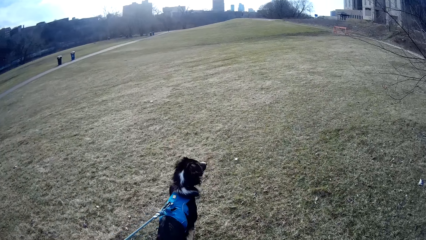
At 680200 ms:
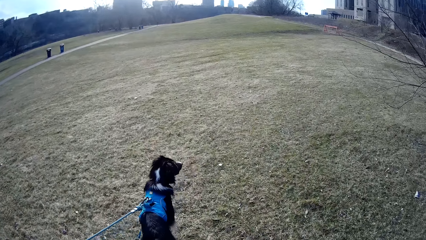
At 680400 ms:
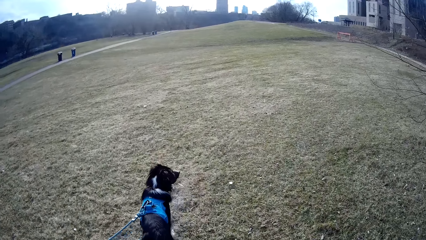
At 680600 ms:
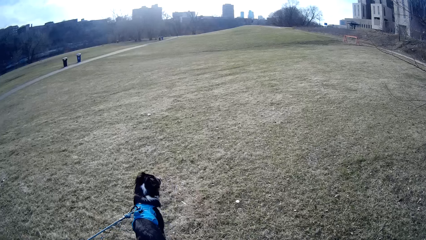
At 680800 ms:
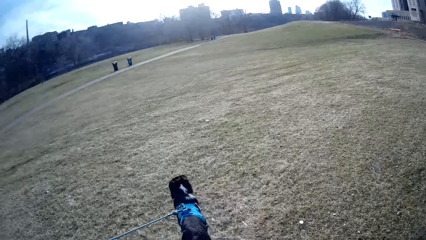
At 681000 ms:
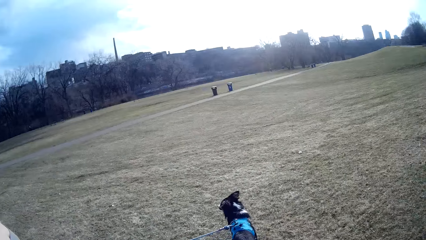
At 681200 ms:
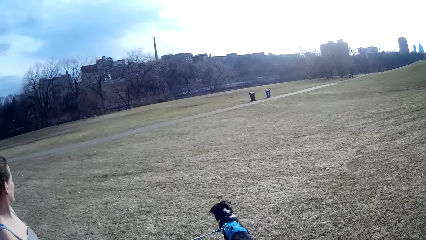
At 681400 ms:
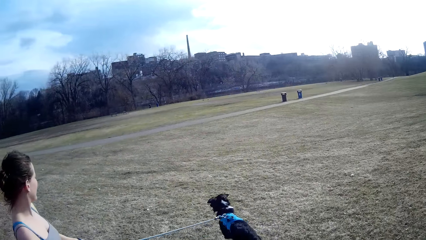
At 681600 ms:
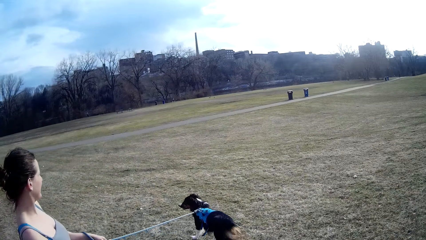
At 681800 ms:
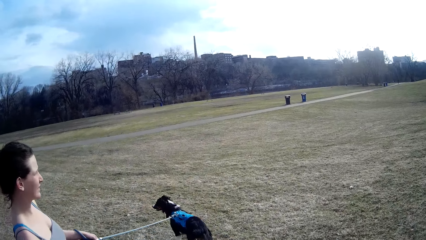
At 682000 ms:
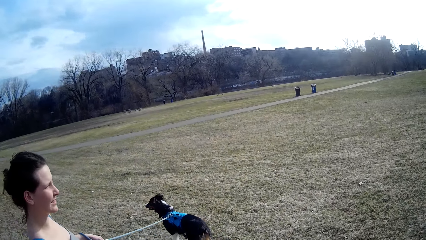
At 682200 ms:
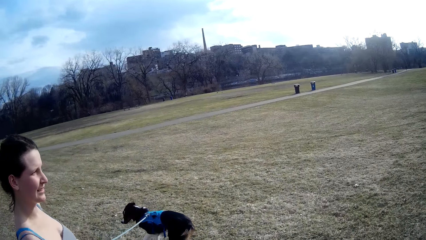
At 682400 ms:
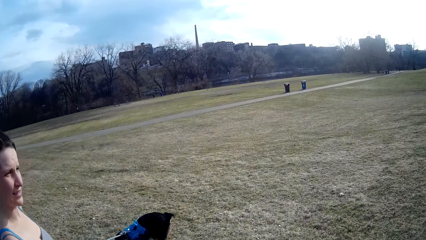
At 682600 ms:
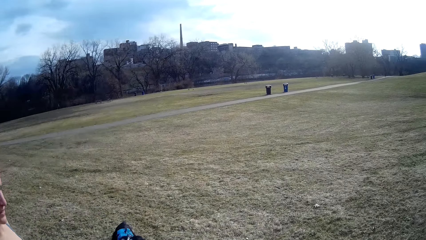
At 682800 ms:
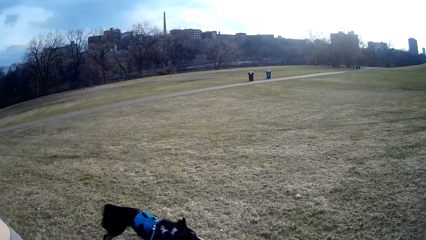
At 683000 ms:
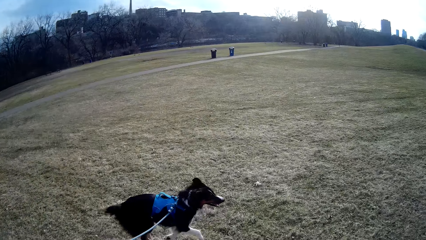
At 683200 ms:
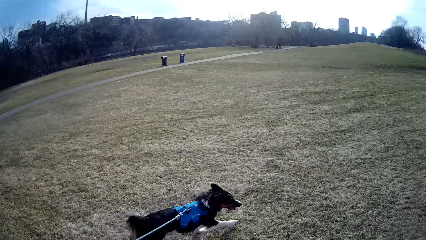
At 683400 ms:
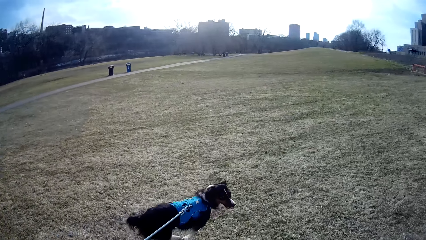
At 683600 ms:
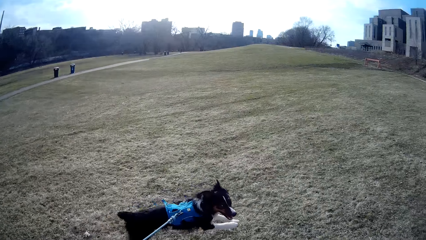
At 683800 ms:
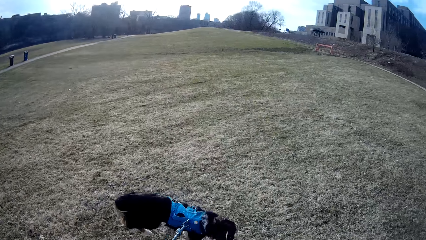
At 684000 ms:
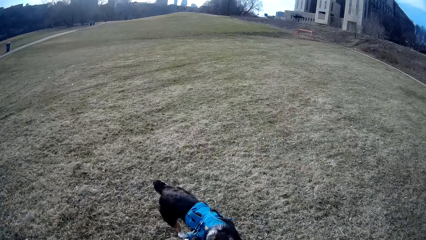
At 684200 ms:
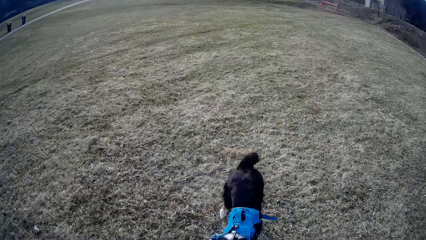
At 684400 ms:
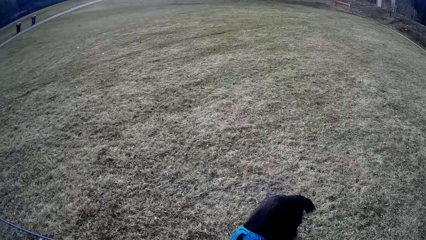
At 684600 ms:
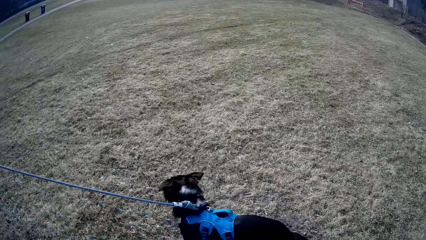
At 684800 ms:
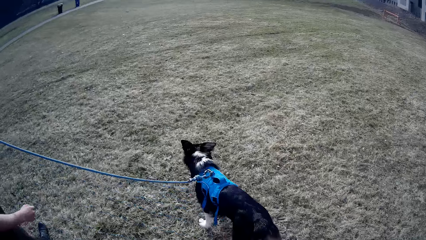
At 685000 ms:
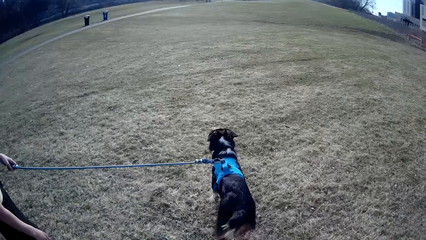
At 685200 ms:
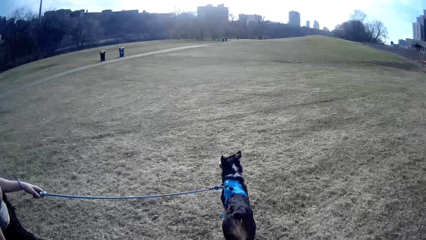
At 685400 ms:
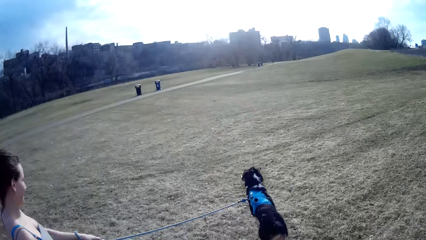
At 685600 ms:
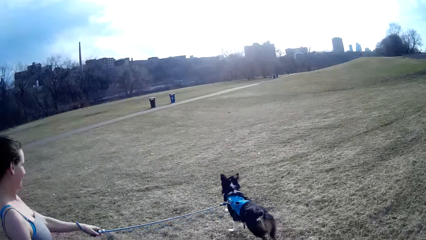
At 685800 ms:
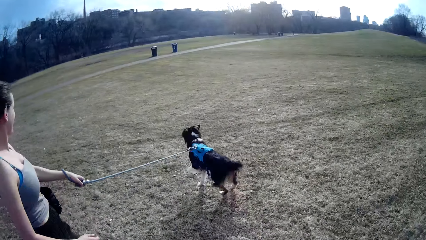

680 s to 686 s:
The camera wearer walks on the grass.

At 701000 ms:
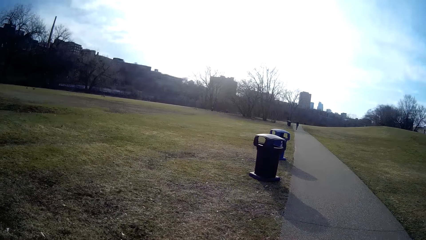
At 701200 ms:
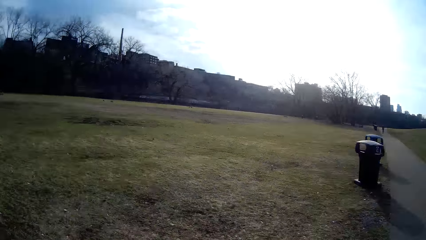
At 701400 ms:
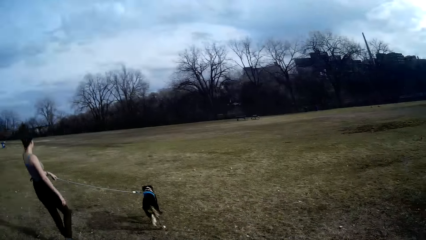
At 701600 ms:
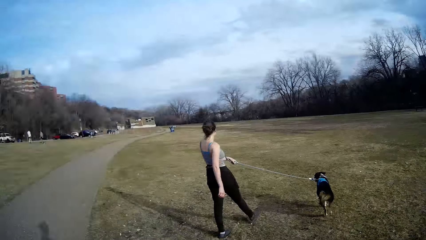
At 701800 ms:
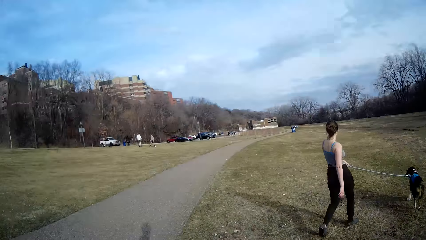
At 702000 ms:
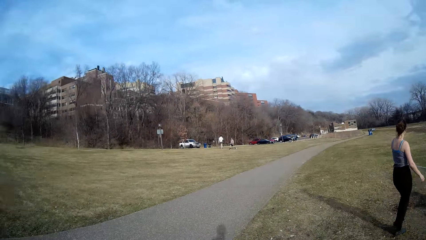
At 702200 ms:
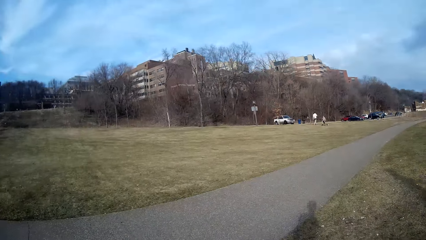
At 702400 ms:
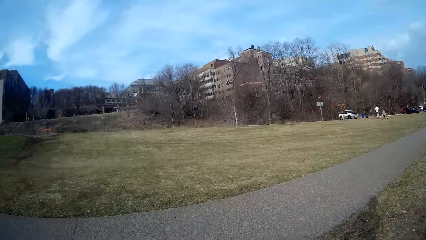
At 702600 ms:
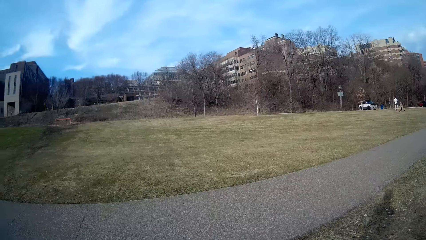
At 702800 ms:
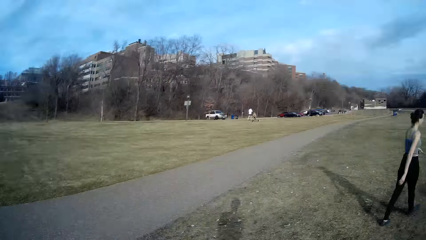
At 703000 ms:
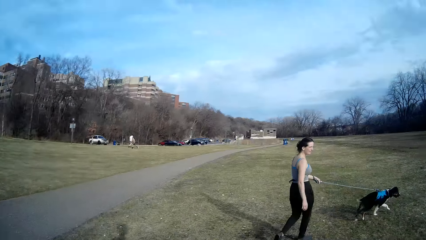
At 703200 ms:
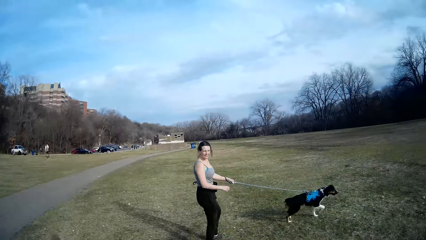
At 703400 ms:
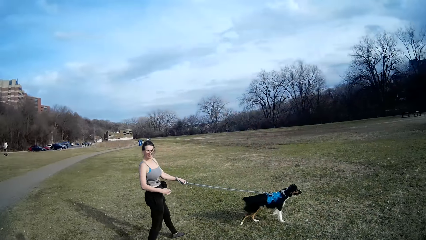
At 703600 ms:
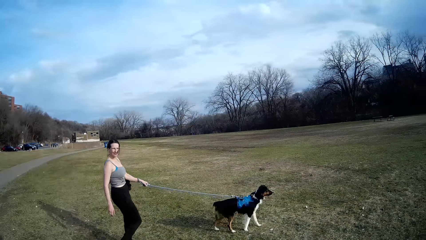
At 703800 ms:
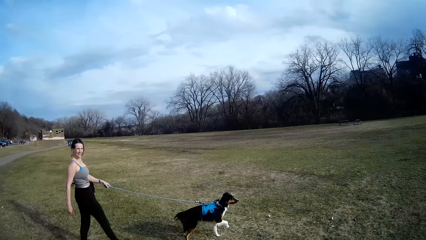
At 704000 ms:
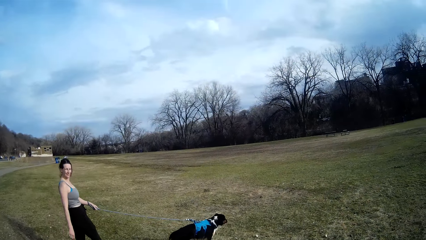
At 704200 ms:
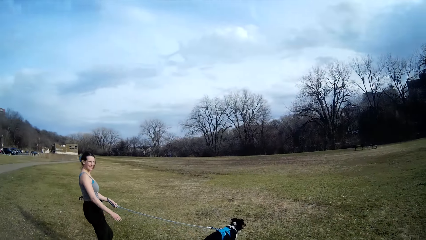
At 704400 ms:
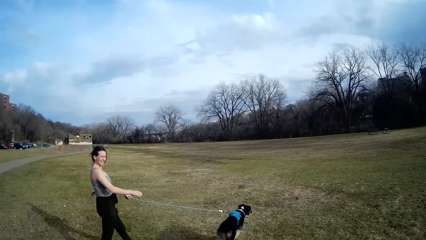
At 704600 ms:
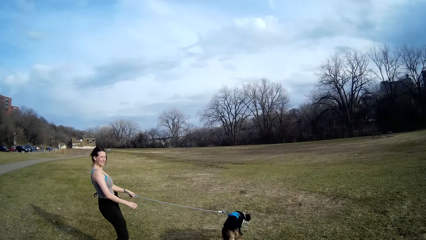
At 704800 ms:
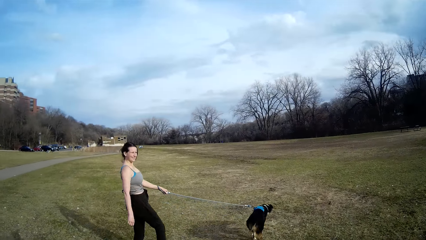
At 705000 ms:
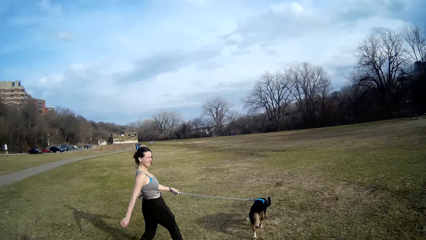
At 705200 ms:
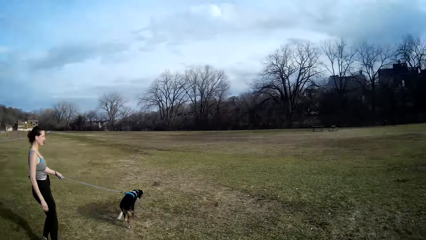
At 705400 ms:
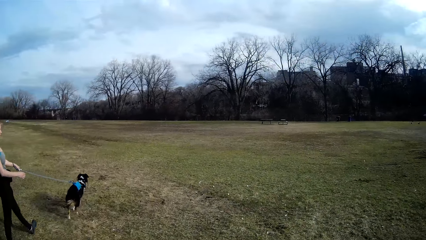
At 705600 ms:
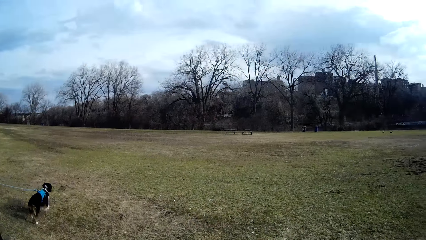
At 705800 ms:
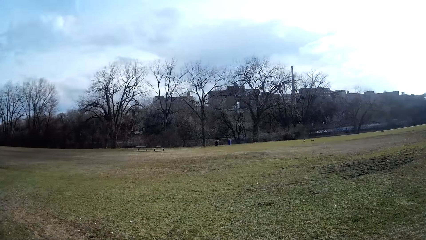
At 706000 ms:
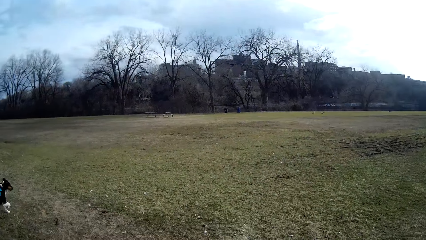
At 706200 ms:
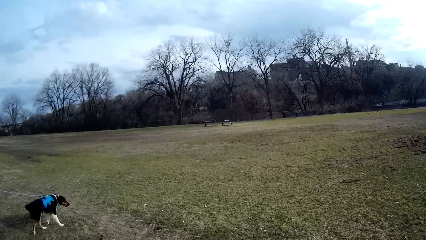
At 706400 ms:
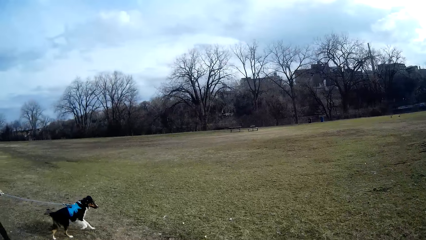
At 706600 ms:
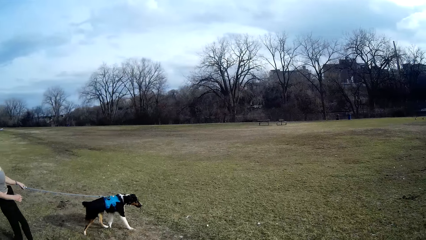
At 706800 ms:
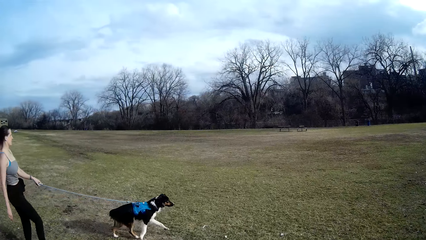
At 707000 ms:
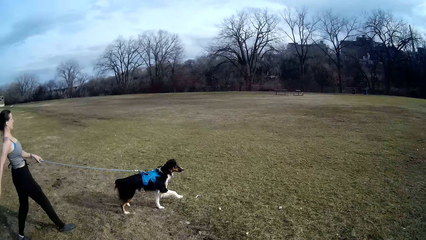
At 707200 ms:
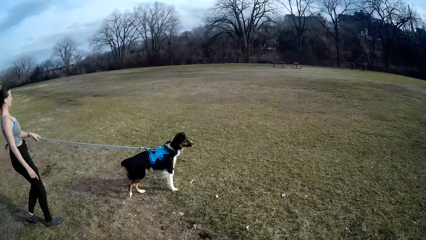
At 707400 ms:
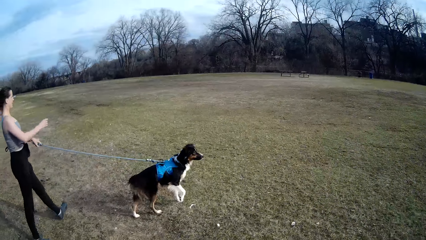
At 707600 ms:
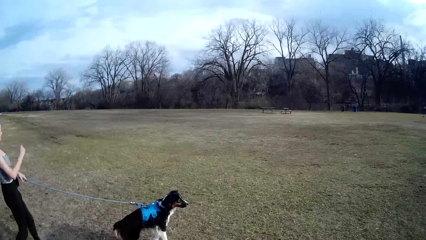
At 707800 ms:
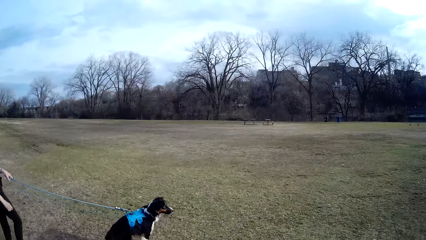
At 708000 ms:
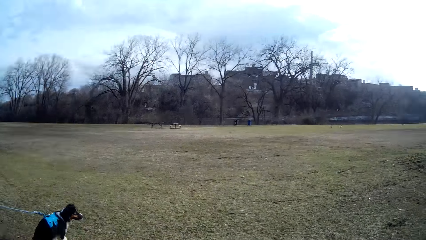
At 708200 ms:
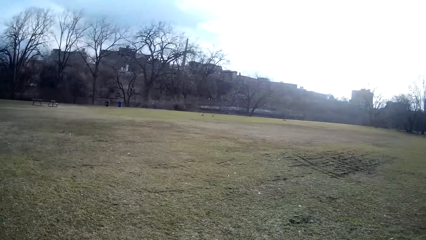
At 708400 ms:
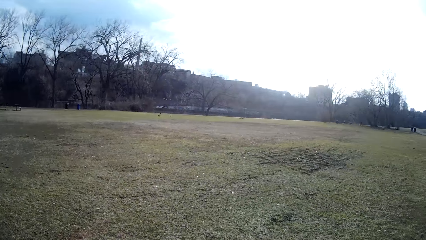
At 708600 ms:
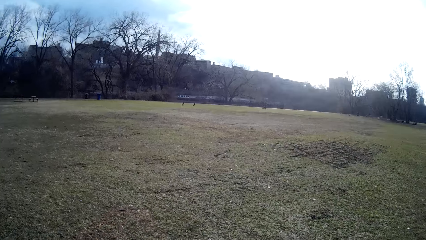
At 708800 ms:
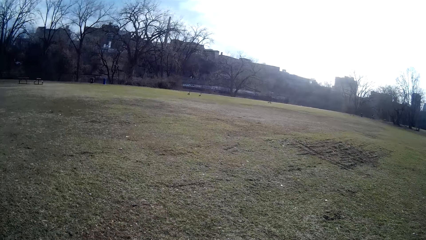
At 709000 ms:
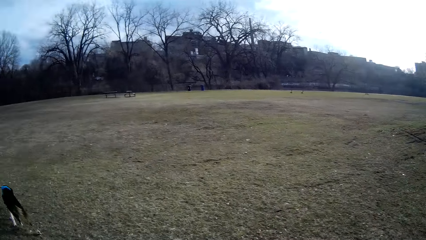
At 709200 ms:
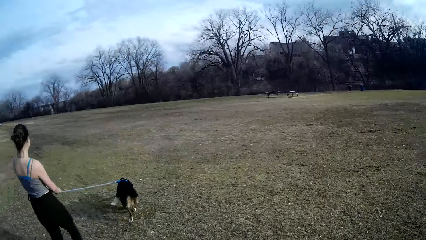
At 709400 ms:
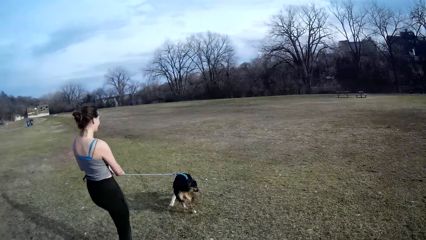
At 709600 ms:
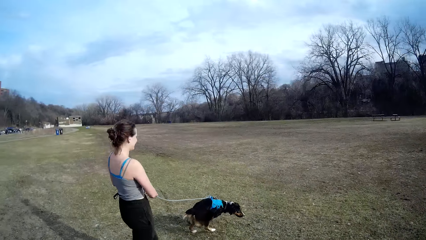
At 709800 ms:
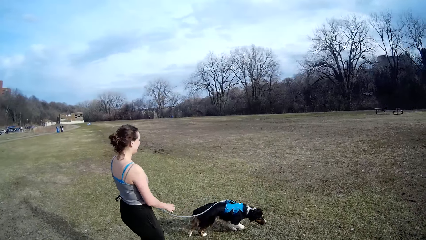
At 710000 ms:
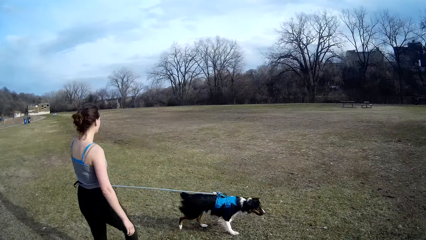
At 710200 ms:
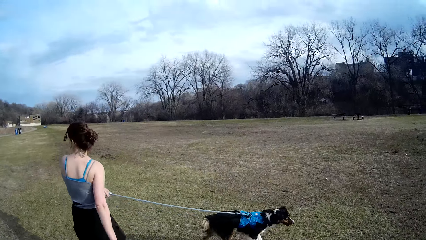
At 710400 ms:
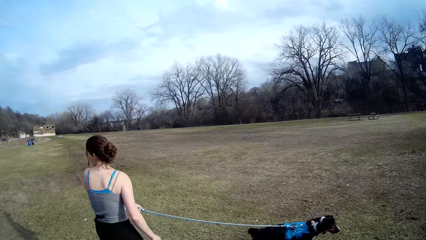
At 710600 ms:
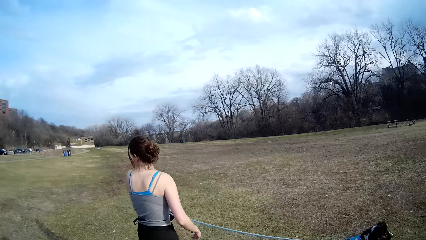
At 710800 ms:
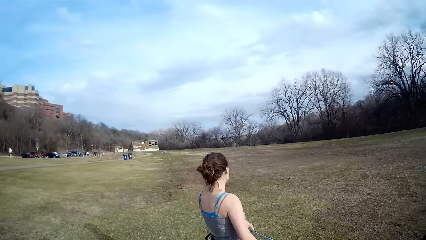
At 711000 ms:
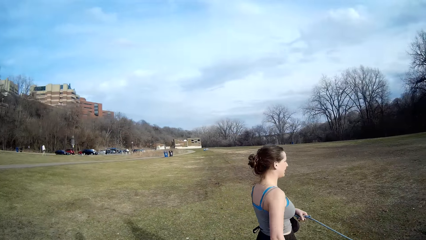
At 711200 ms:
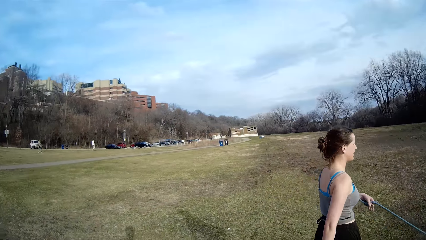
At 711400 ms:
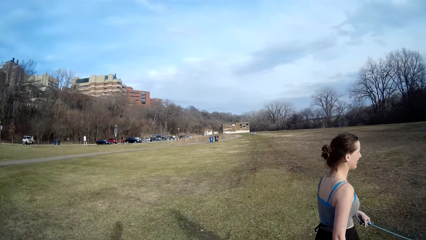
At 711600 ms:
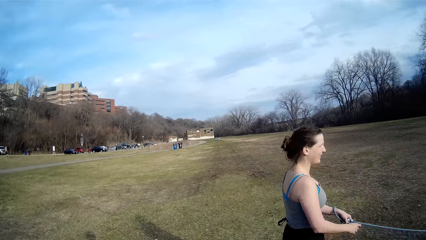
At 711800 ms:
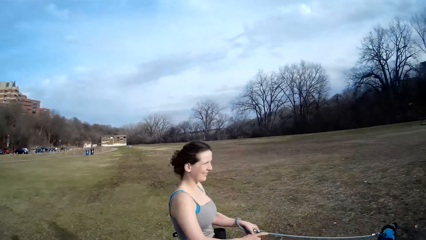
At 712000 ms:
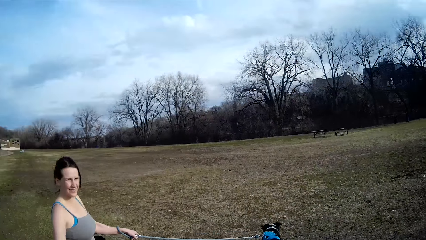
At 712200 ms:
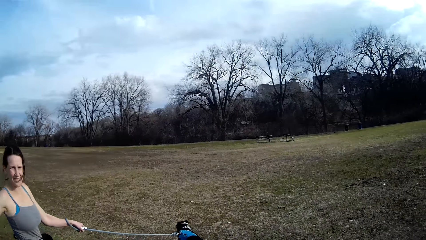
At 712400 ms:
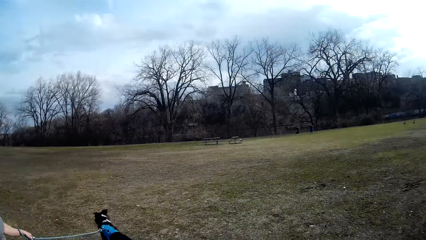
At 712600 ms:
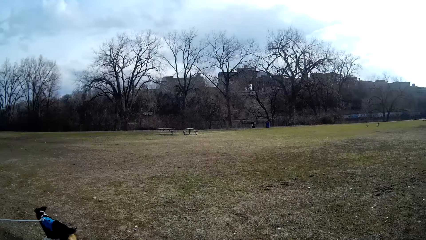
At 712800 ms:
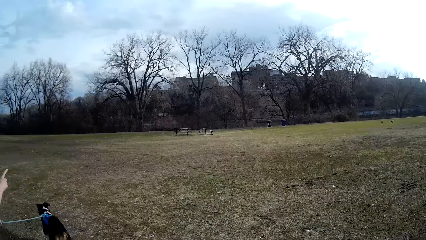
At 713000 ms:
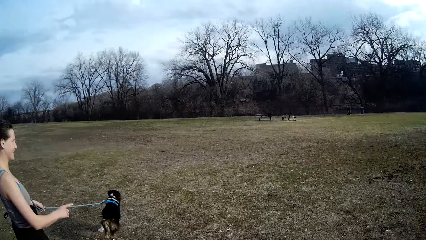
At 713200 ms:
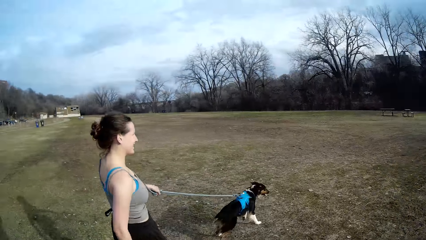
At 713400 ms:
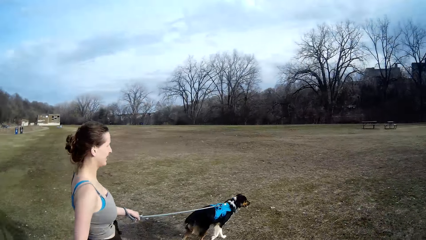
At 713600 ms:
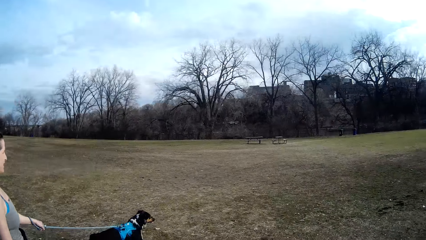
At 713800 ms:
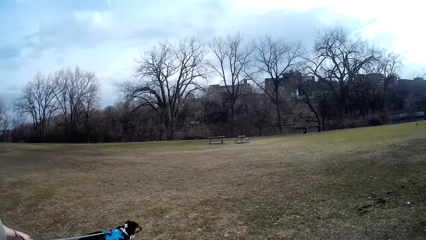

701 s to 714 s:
The camera wearer looks around.
